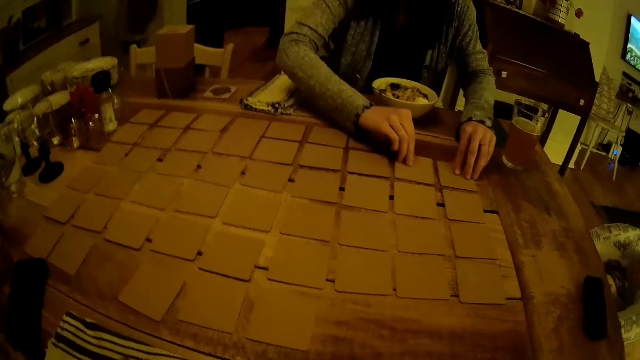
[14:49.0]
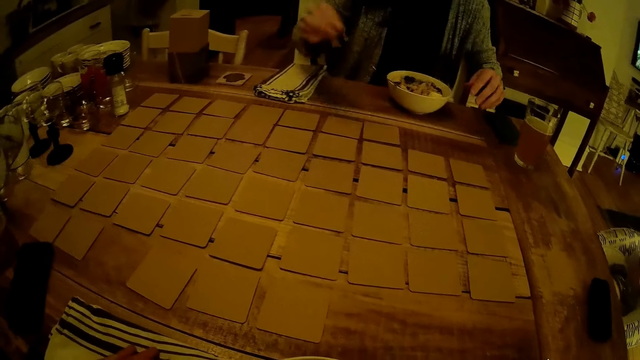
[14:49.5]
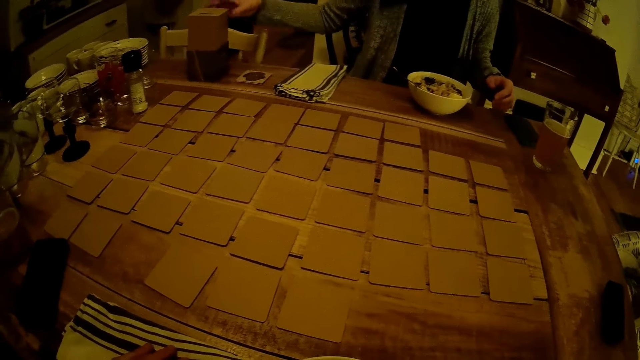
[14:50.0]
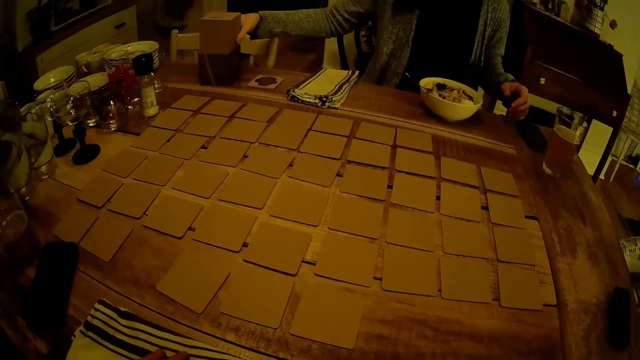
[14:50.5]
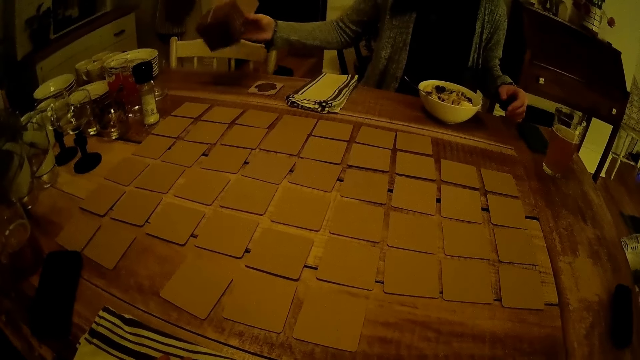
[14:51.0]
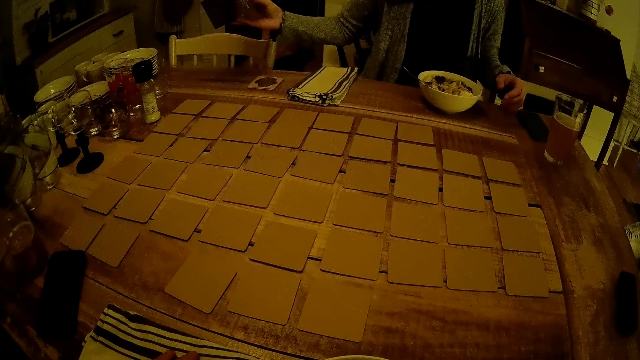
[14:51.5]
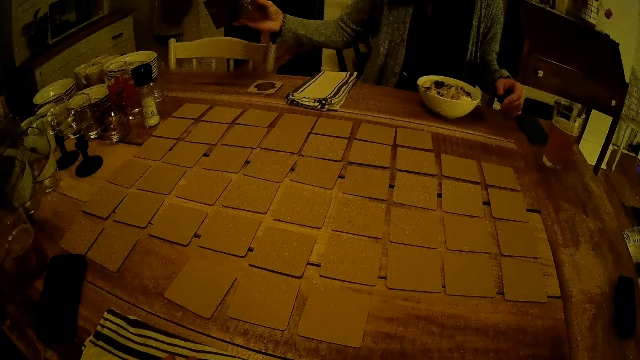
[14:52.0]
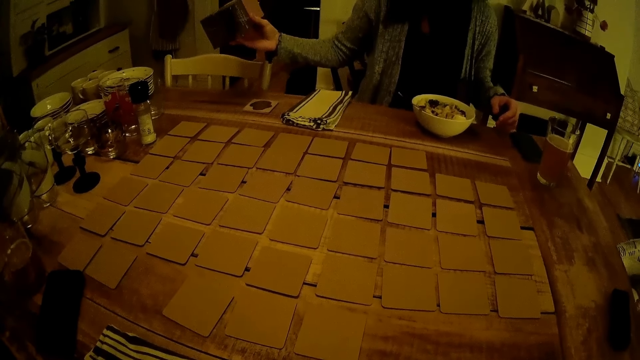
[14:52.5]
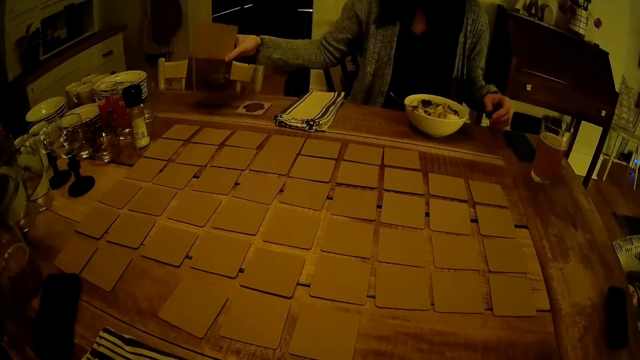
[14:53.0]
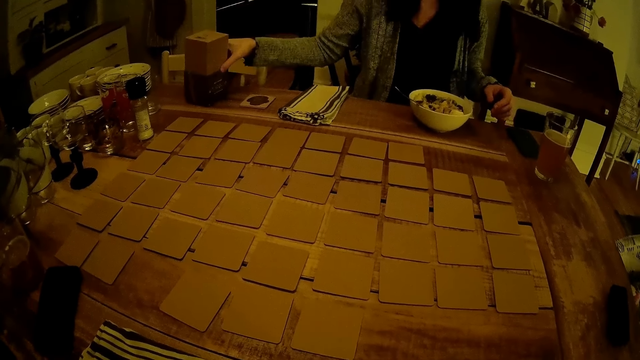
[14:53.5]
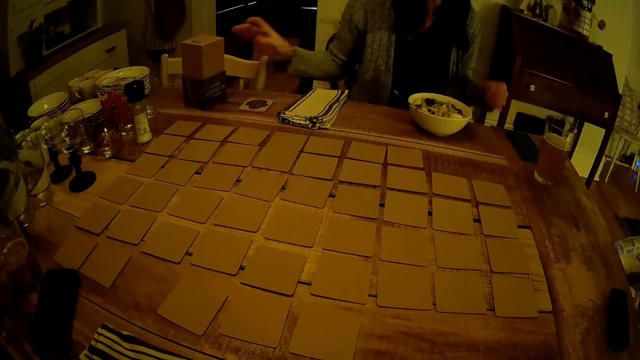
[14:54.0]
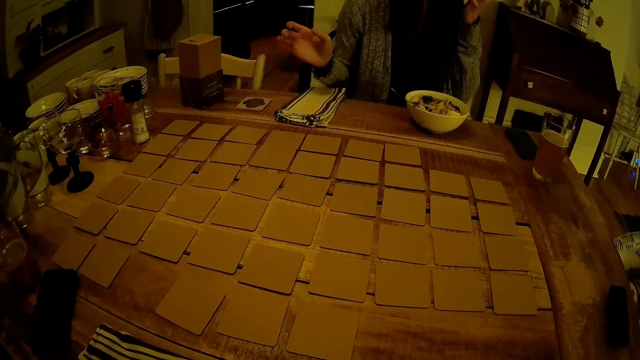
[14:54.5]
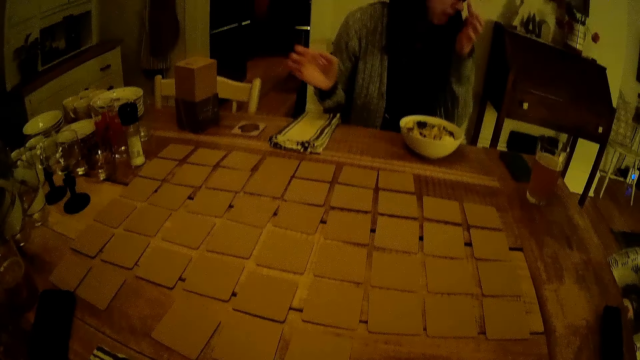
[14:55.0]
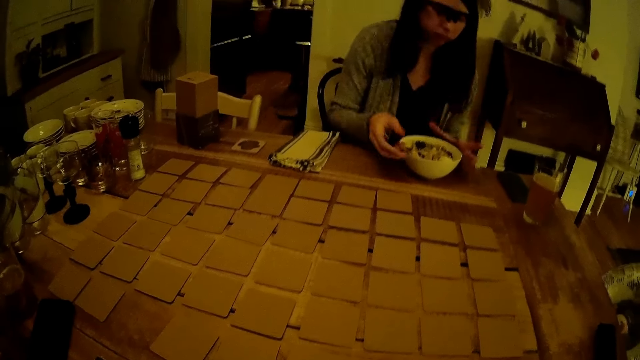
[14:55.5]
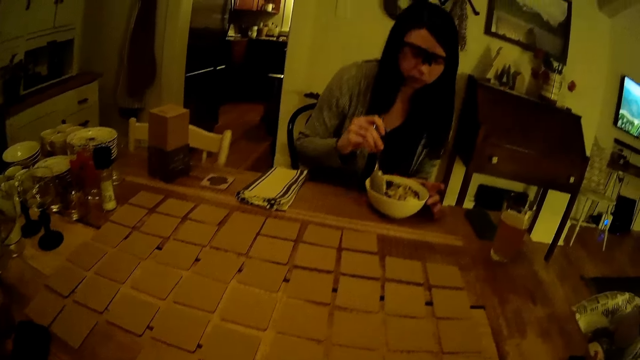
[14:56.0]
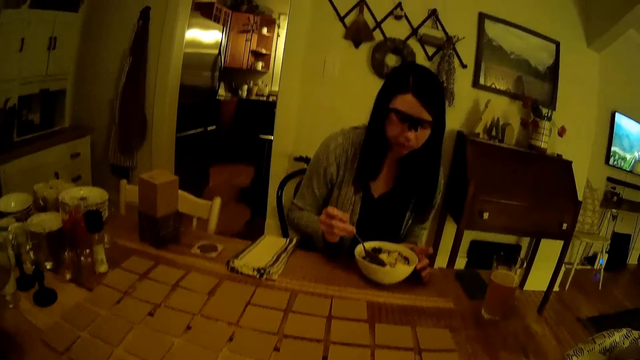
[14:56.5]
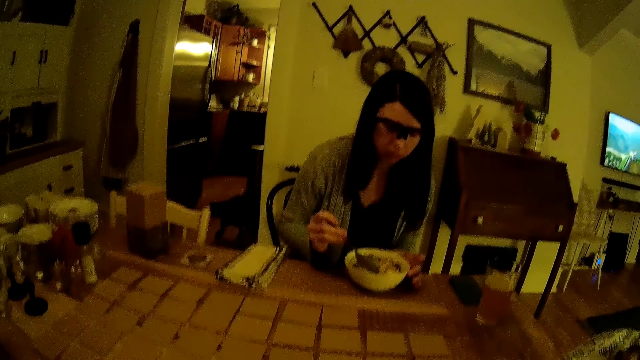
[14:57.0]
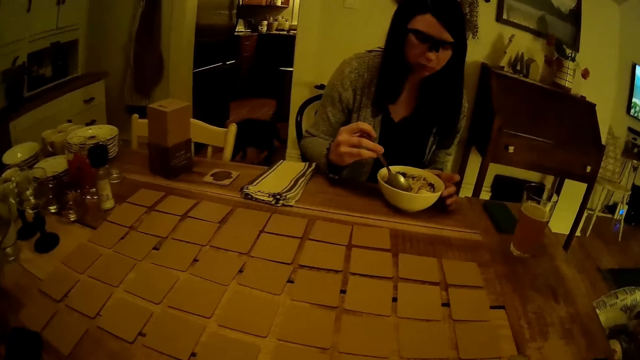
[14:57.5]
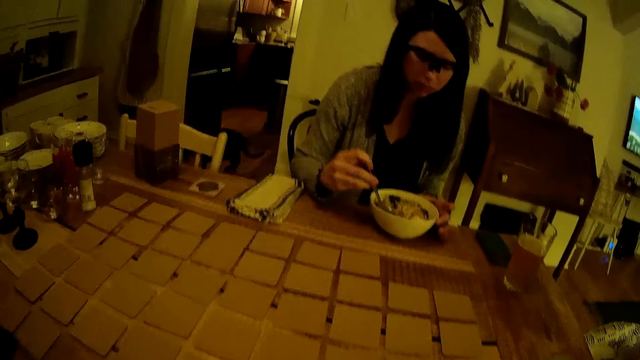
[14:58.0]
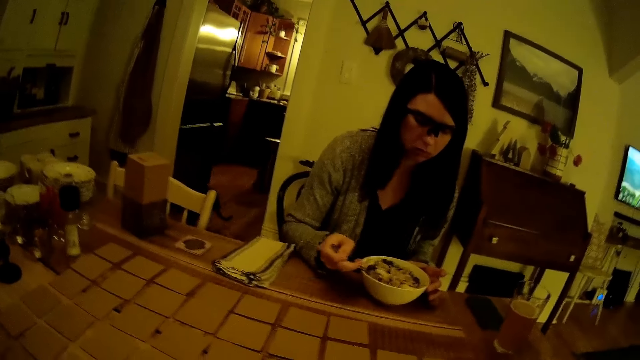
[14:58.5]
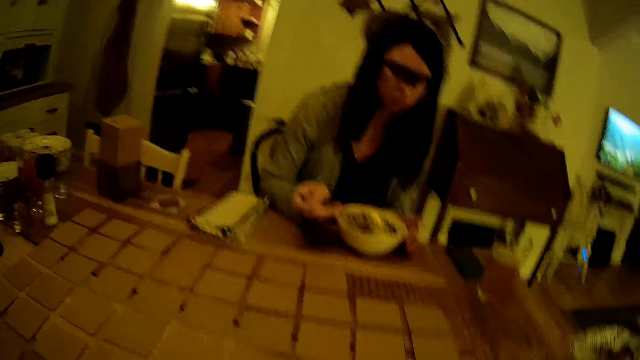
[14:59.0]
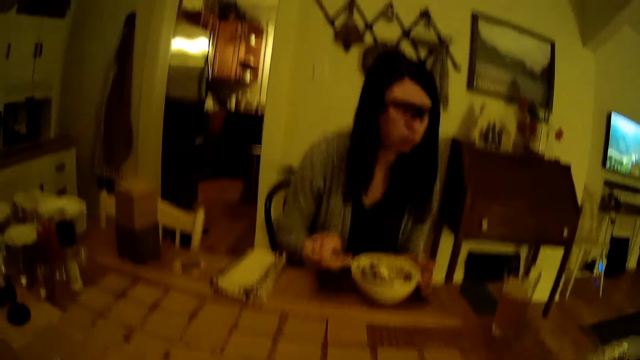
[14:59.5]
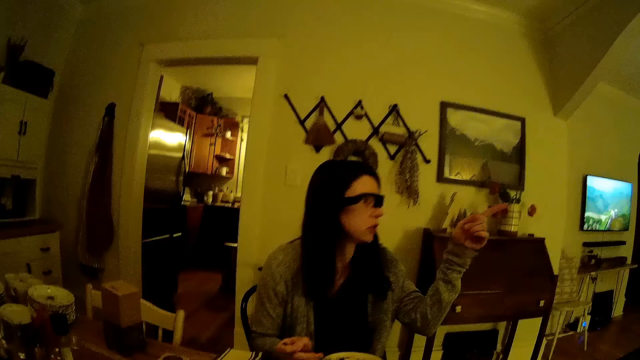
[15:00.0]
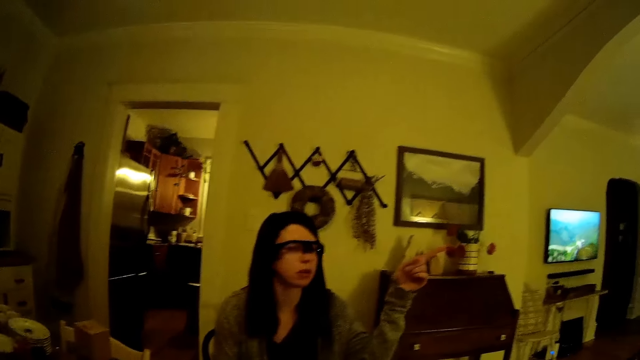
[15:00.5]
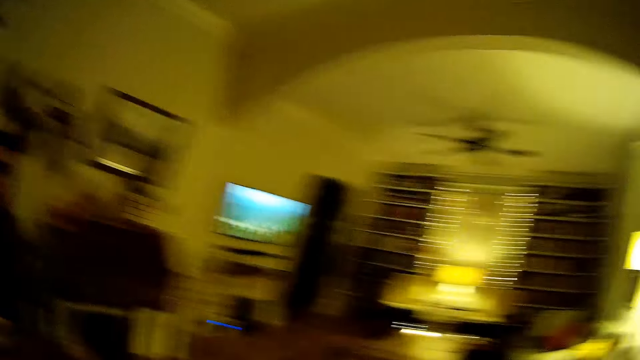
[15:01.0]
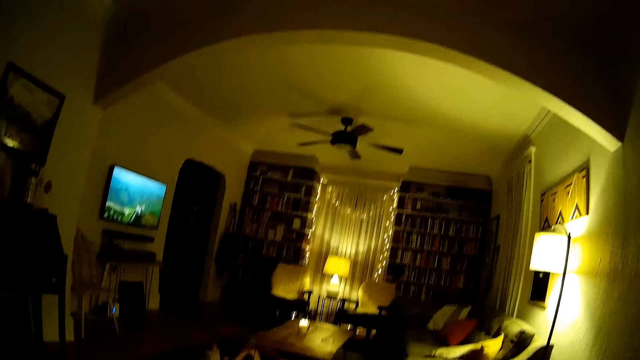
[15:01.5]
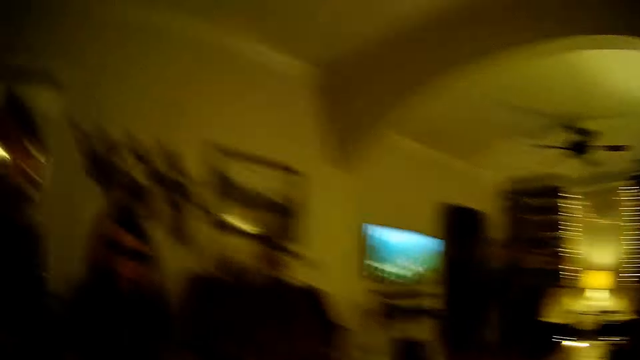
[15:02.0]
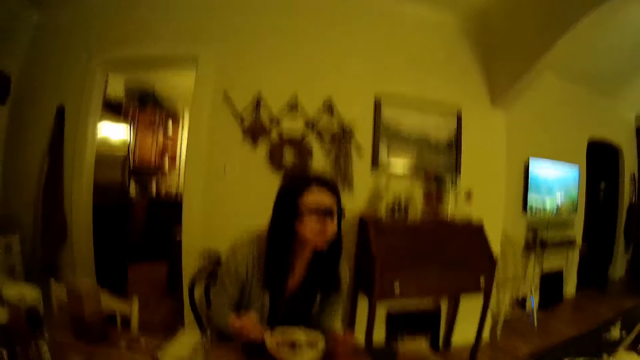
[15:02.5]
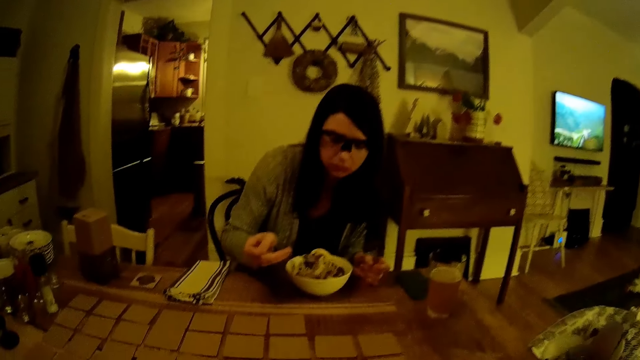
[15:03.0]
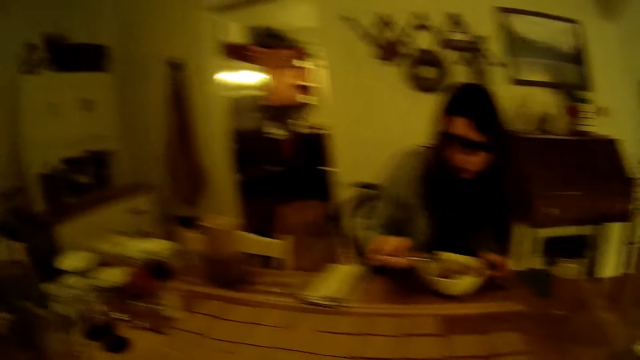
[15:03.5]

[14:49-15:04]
The girl lifts the box on the dining table with her right hand. She drops the box in her right hand on the dining table. She adjusts her eyeglasses with her left hand. She grabs the spoon in the plate with her right hand, holds the spoon, and scoops food. A cat walks into the dining room. The girl points toward the living room with her left hand. She interacts with the camera wearer. The camera wearer looks around.

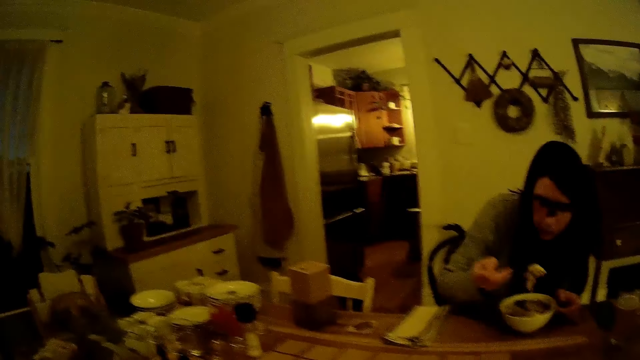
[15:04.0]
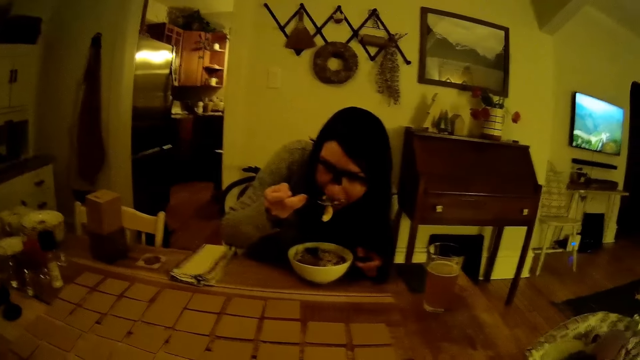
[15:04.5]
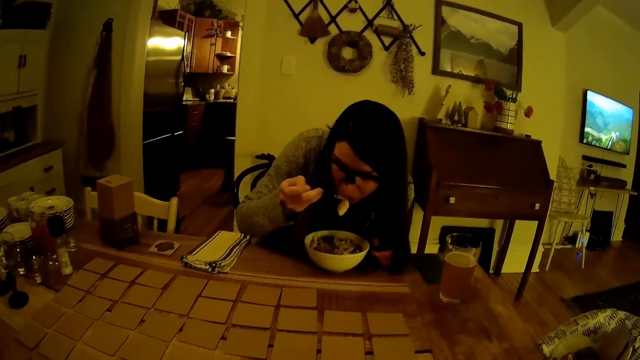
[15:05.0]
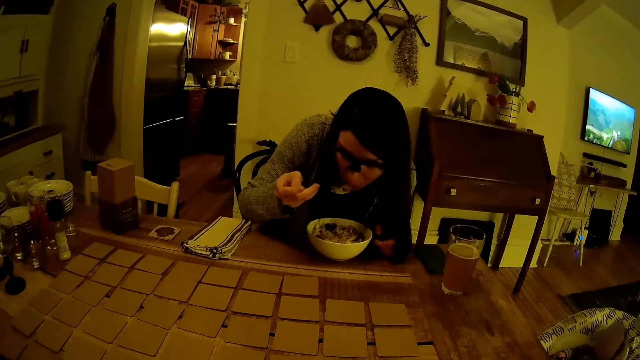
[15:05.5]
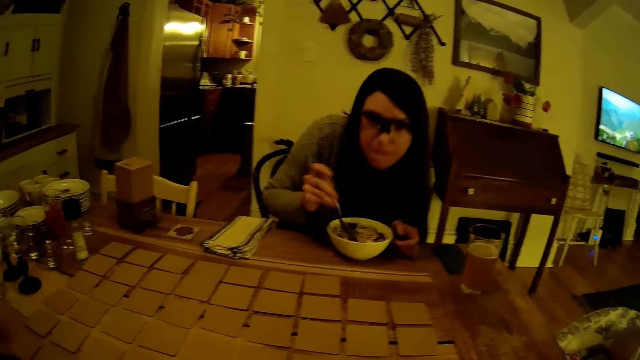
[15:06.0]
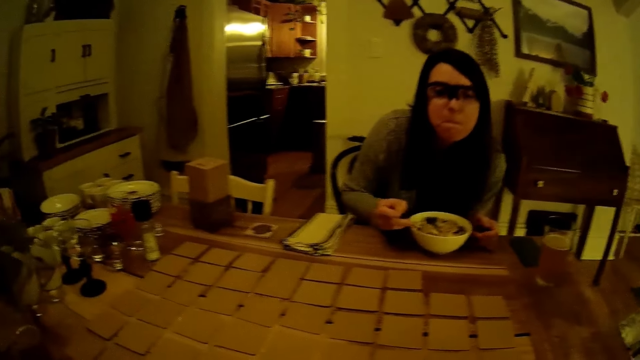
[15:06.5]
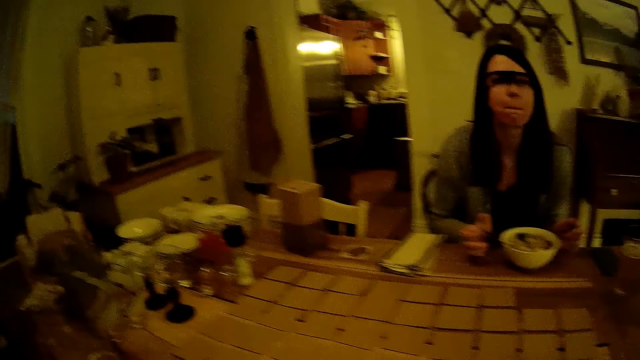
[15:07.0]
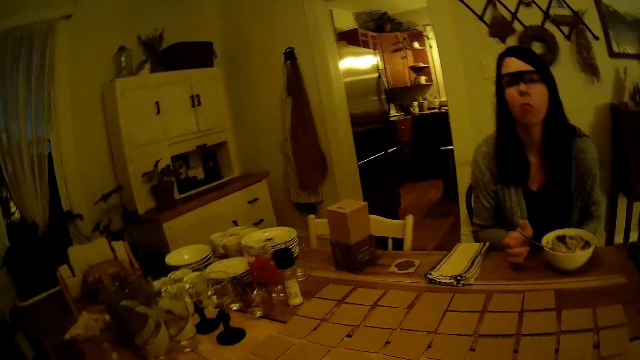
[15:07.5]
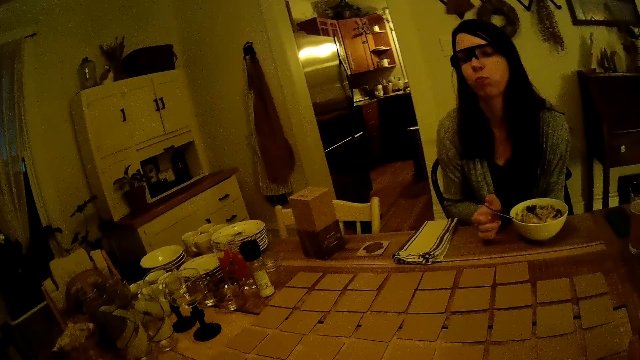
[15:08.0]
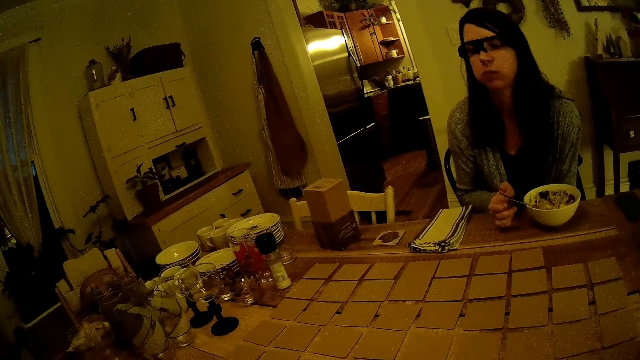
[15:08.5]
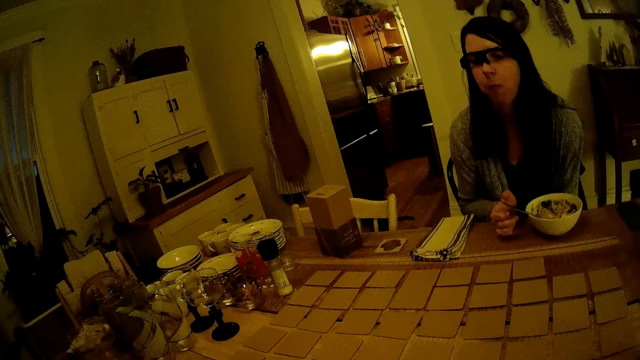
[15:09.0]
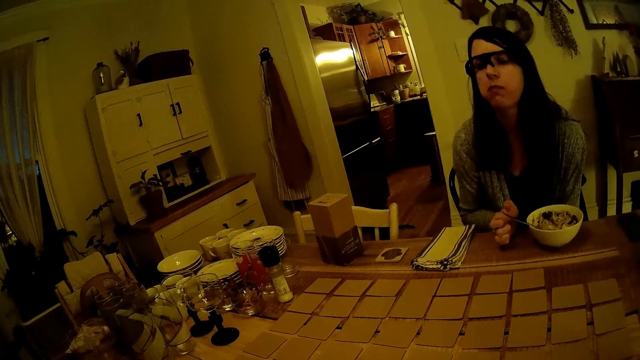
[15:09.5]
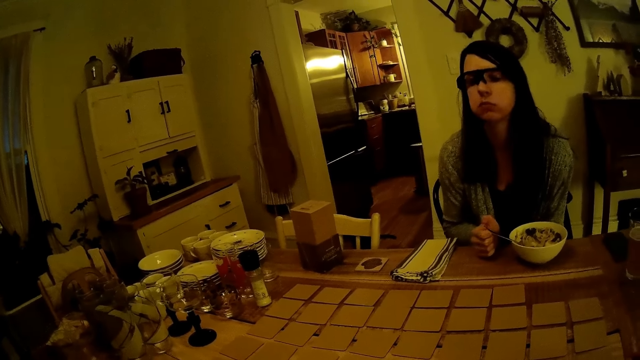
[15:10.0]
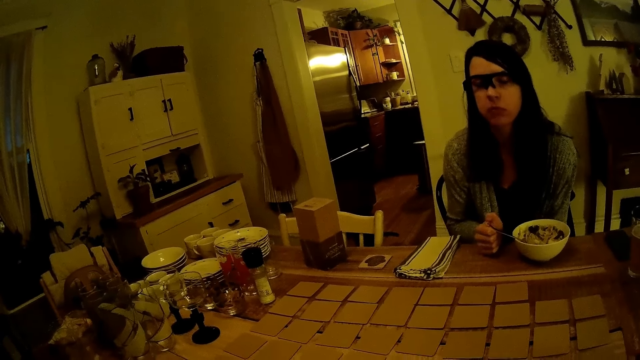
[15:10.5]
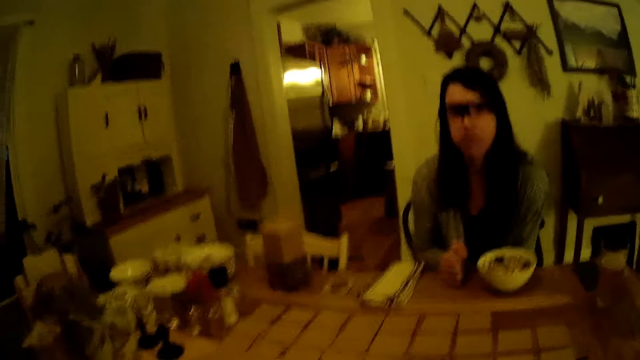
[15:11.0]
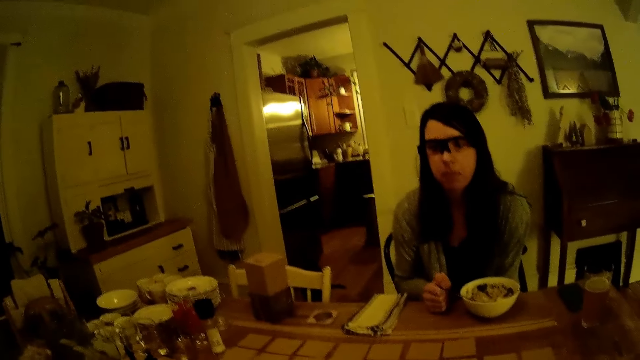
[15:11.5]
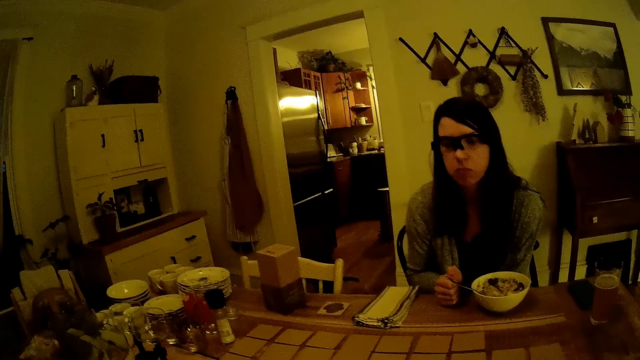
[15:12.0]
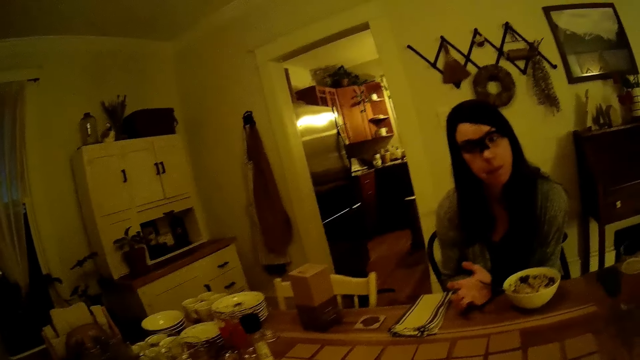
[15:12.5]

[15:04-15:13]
The girl eats the cereal in the plate with the spoon in her right hand. She drops the spoon in her right hand in the plate and moves her hand from the spoon. She holds the spoon. The camera wearer converses with the girl.
